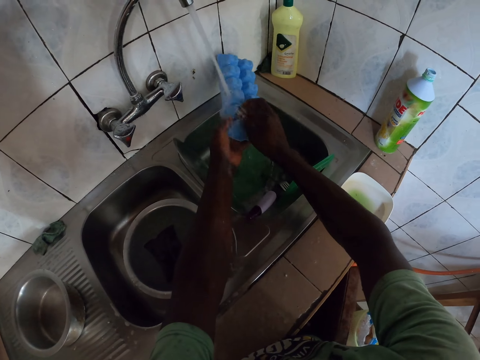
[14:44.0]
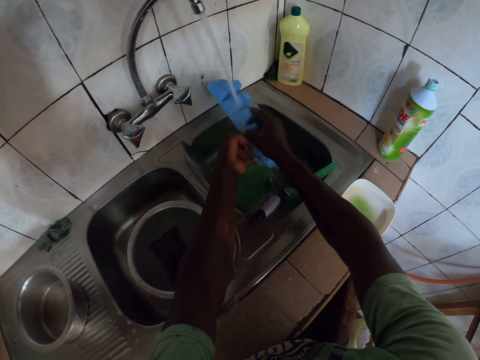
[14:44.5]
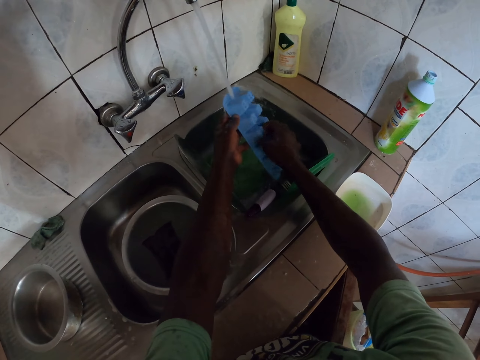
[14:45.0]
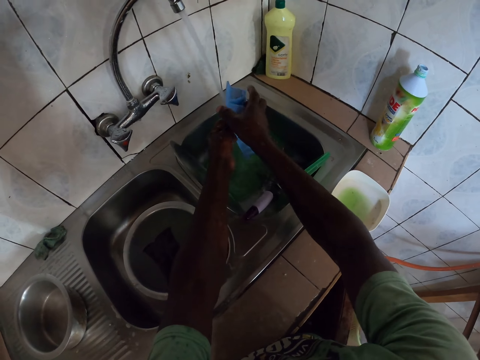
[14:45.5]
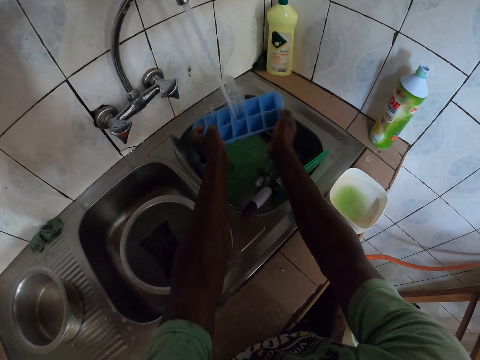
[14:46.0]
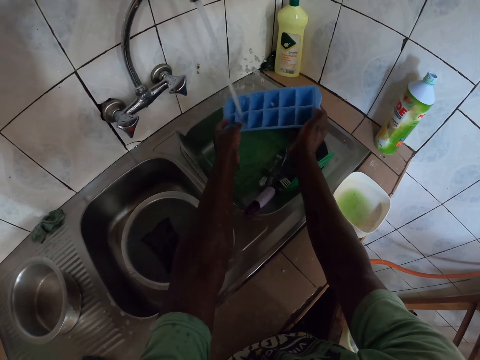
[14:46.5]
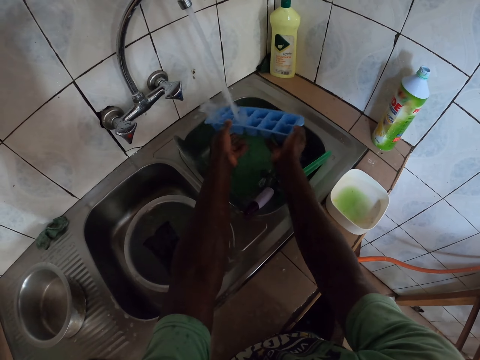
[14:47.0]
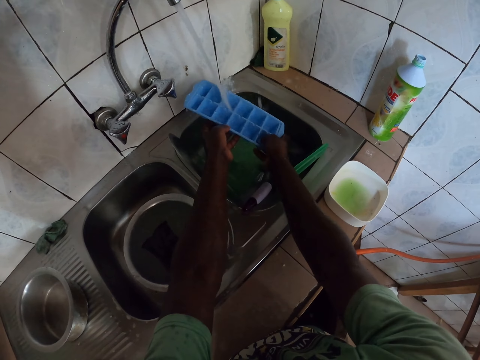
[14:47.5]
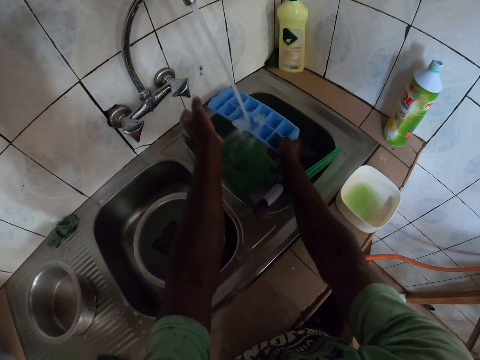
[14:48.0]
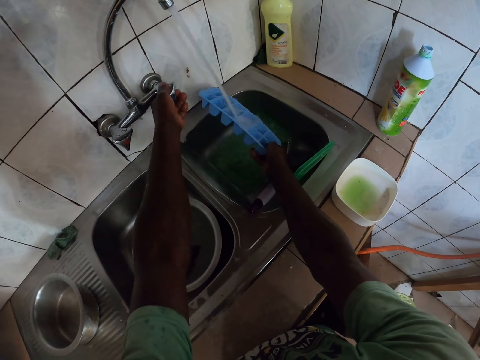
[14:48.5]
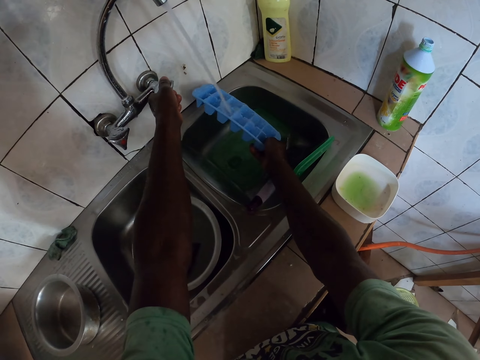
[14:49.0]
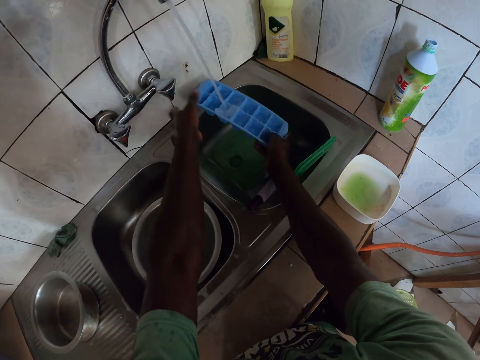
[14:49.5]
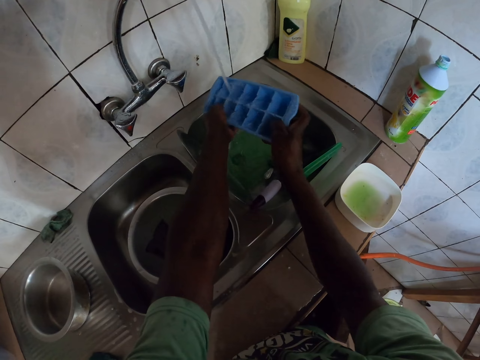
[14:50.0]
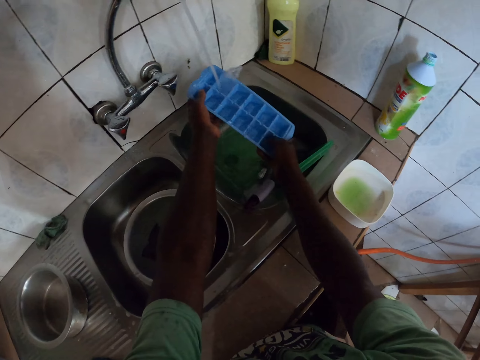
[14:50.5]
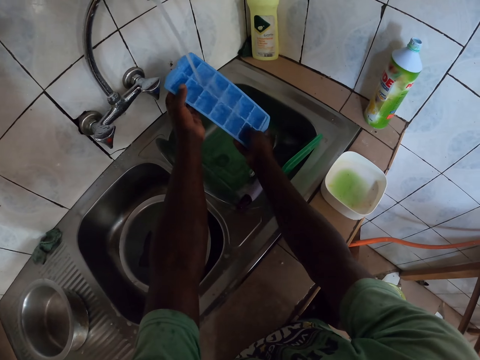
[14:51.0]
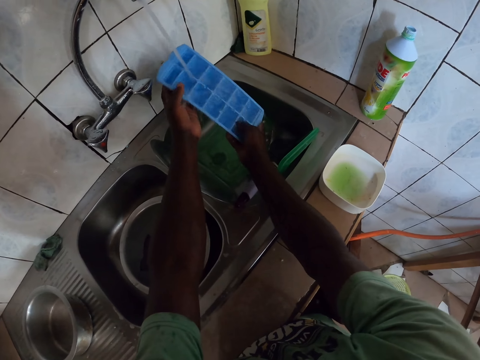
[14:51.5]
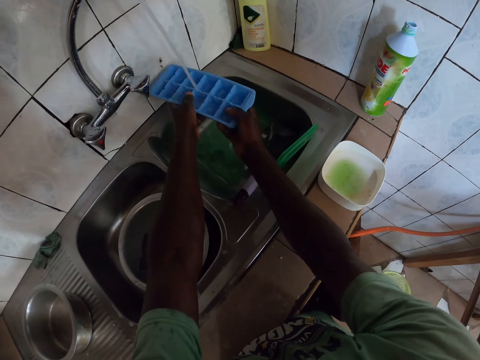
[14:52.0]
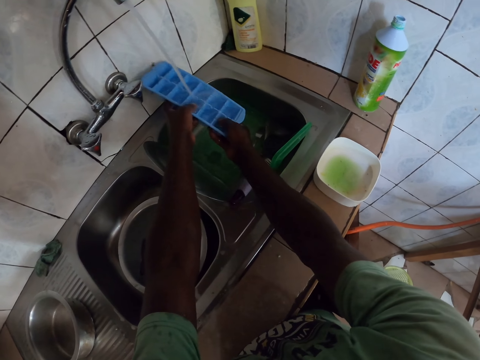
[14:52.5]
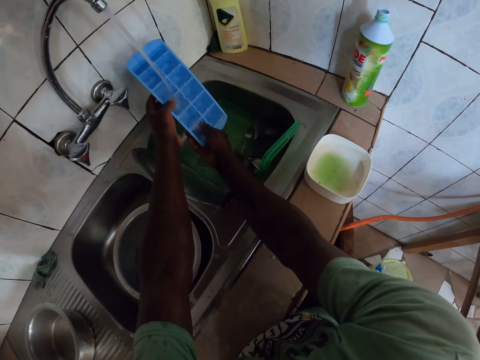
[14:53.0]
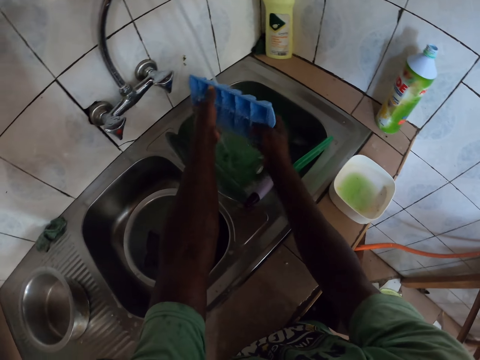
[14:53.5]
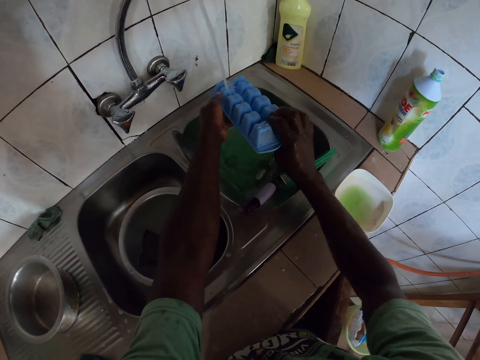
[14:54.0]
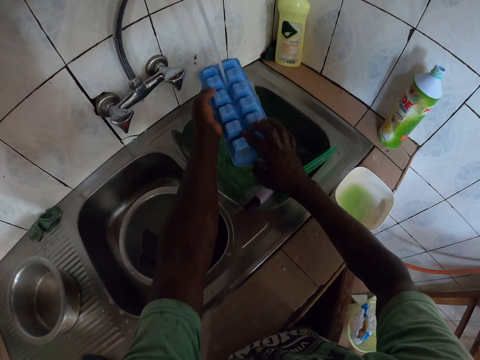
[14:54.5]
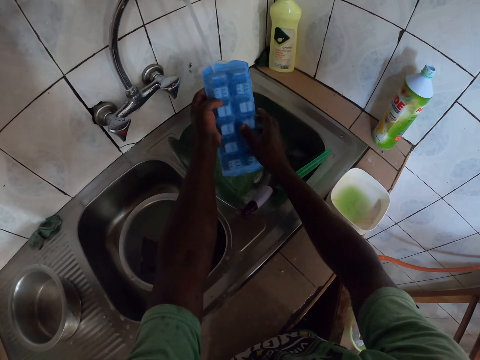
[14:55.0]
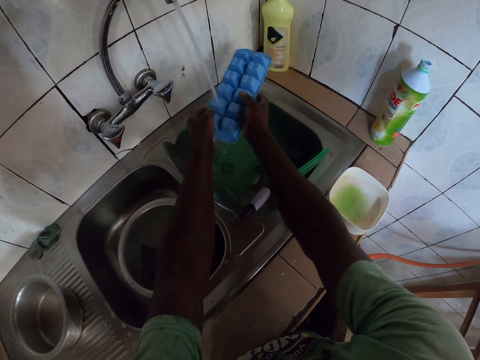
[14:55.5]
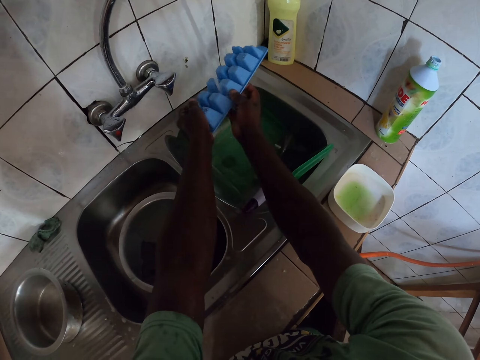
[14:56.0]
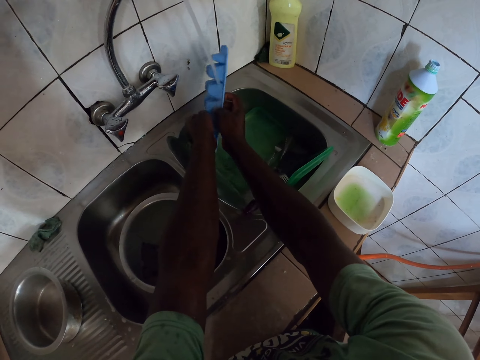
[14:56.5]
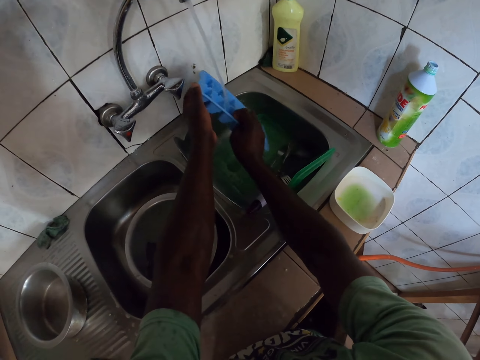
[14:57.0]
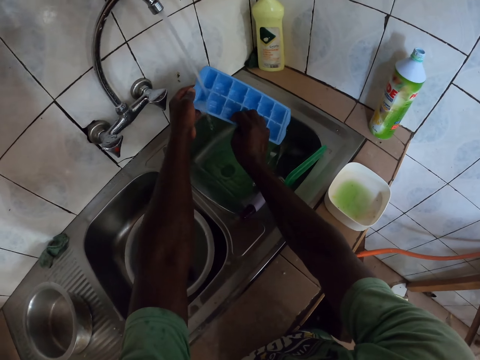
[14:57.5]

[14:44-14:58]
The camera wearer adjusts the tap. They rinse a tray.

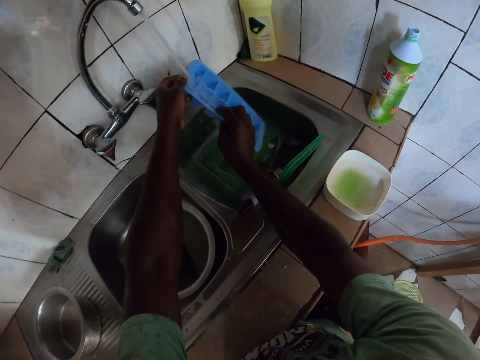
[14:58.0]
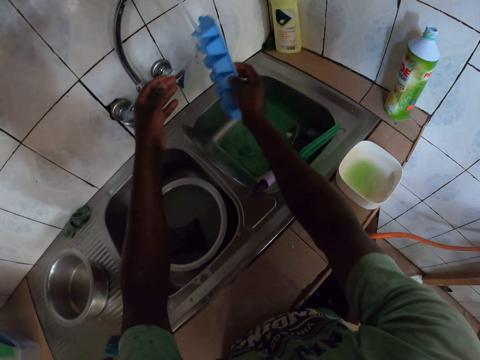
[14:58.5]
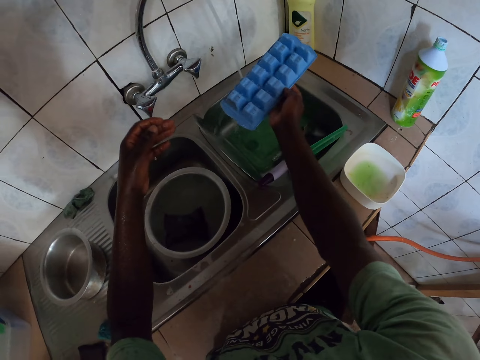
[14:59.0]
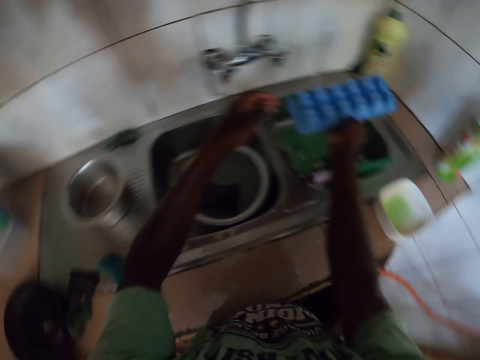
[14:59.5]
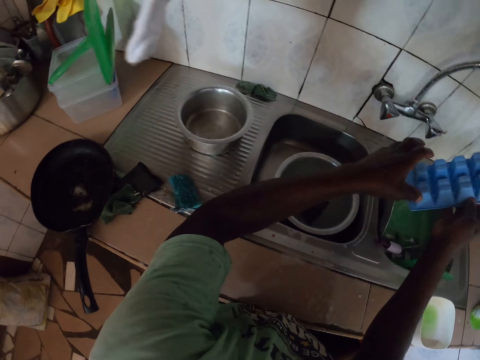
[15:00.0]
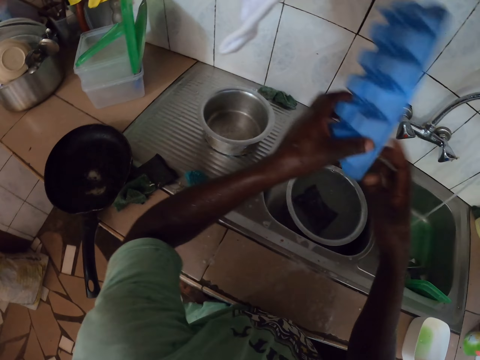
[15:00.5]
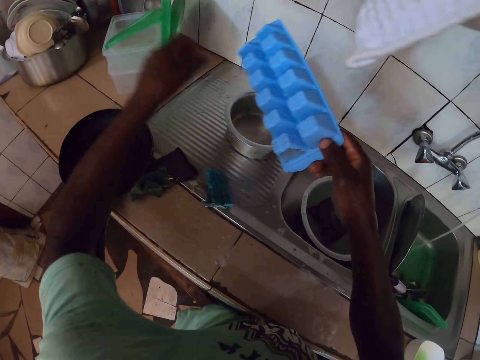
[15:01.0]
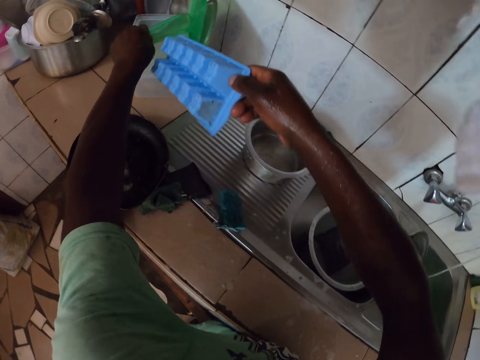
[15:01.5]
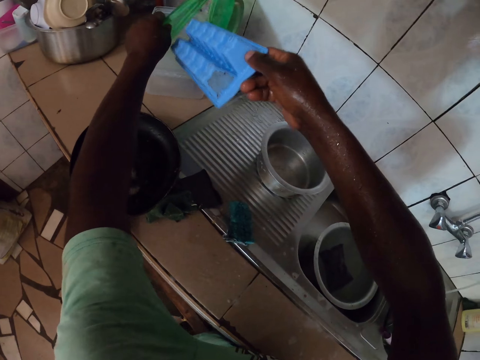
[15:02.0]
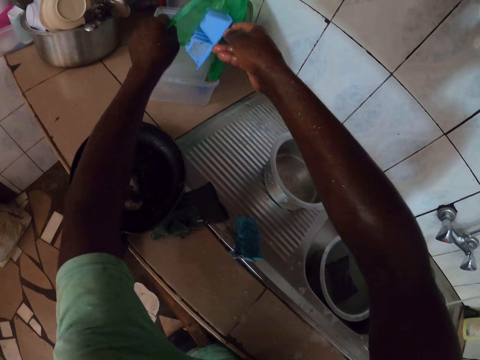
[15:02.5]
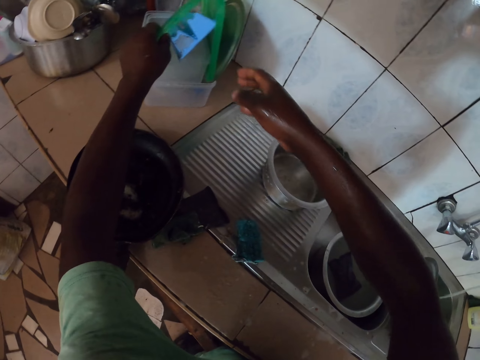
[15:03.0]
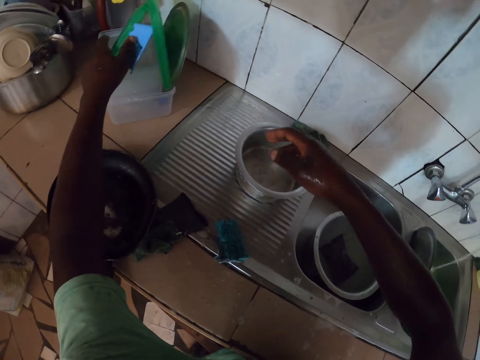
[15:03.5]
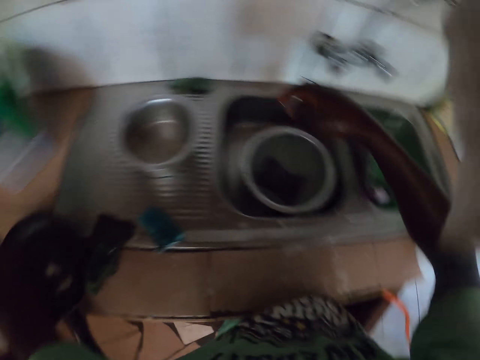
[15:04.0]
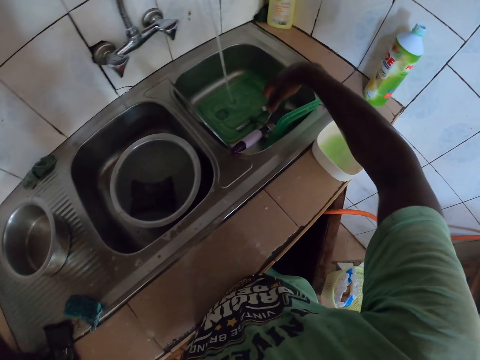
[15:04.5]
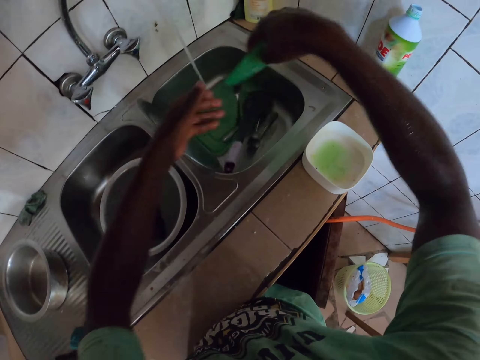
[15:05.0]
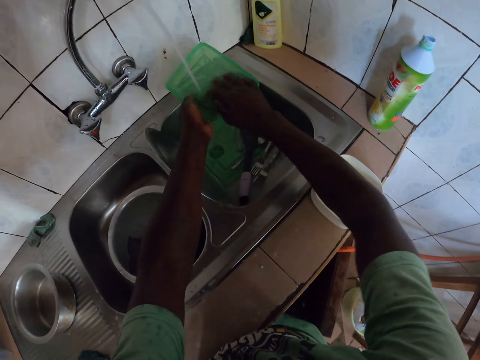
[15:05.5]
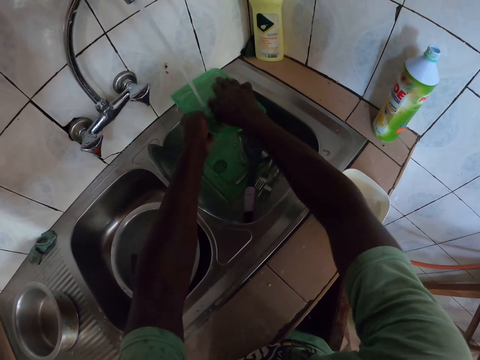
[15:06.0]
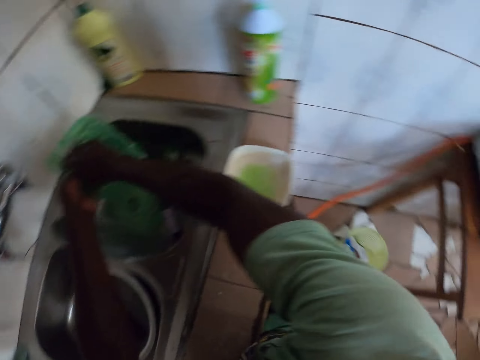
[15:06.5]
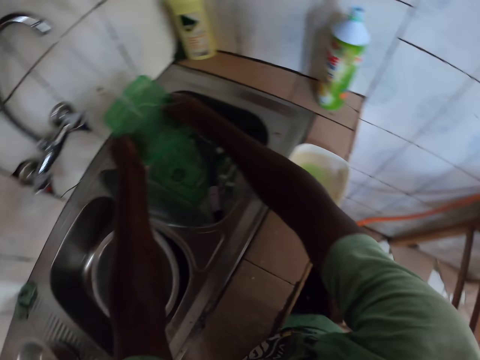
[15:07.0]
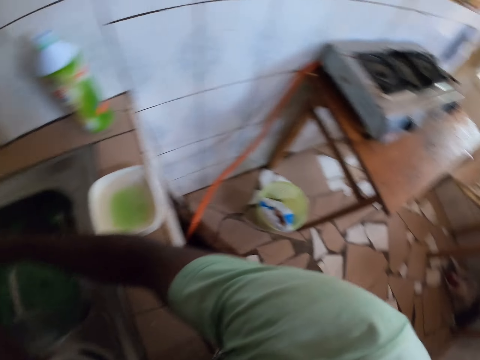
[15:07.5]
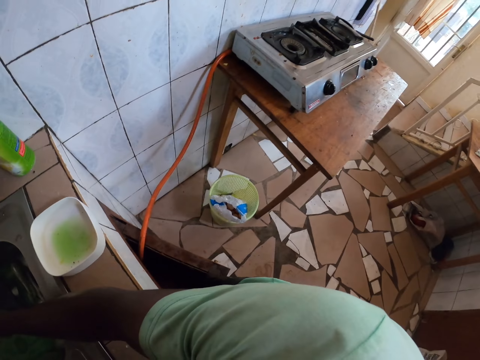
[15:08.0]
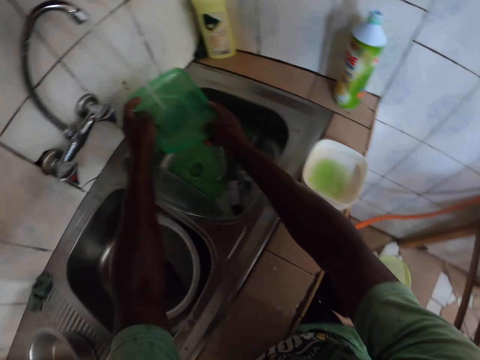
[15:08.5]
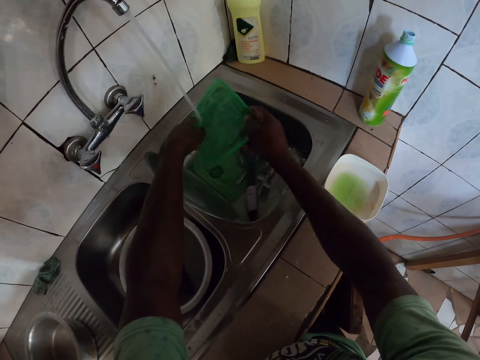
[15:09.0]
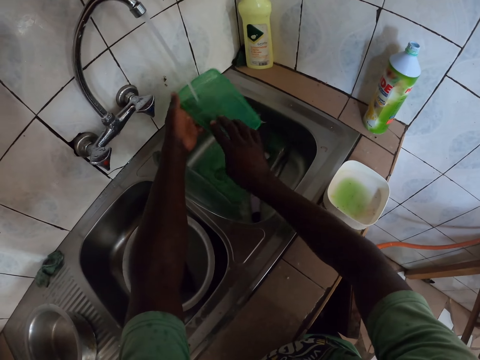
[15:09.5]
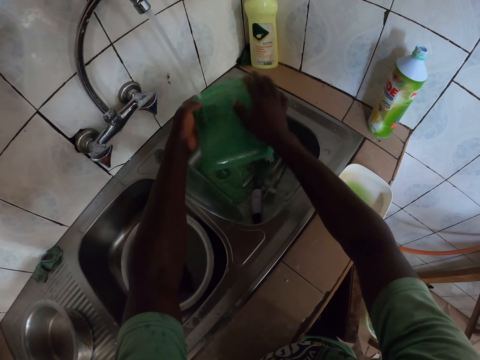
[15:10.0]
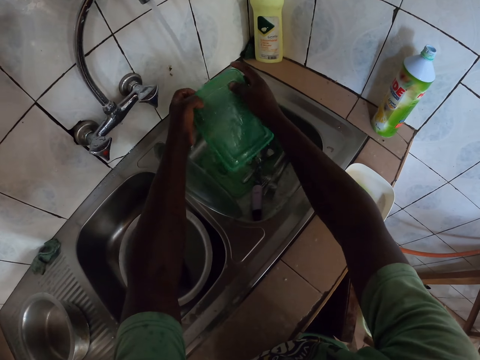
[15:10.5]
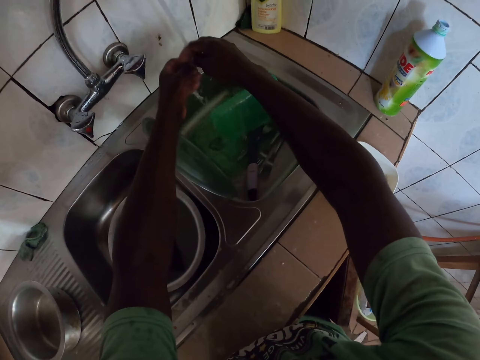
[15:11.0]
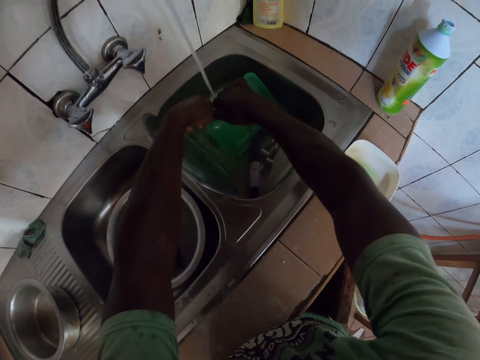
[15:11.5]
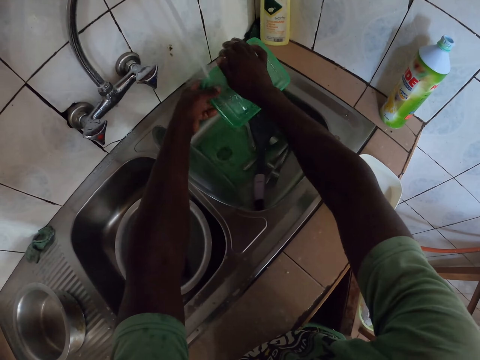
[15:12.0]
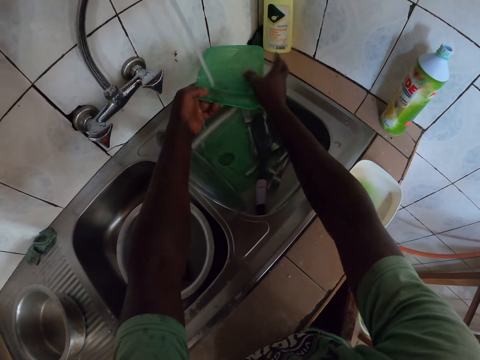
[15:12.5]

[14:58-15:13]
The camera wearer looks around. They put the tray aside. They rinse another container. They look around.
